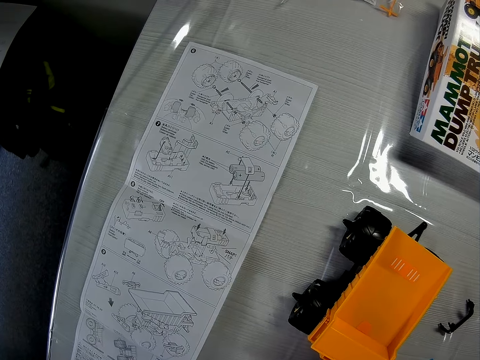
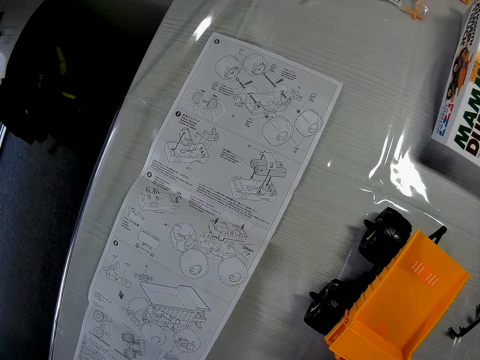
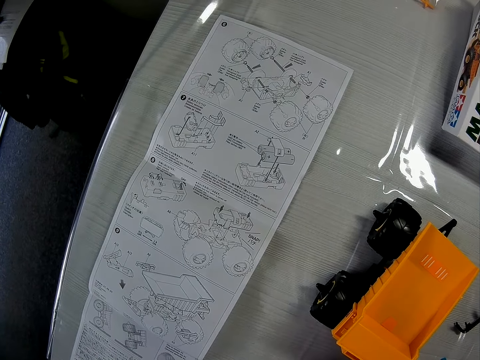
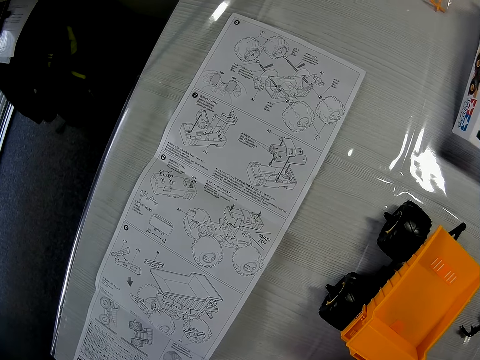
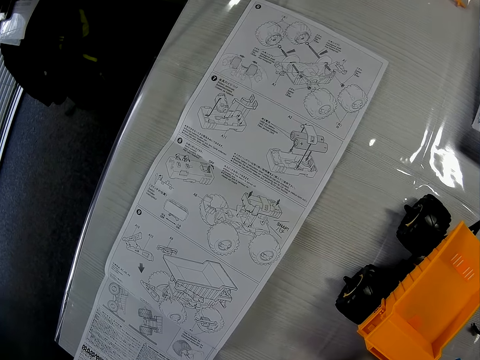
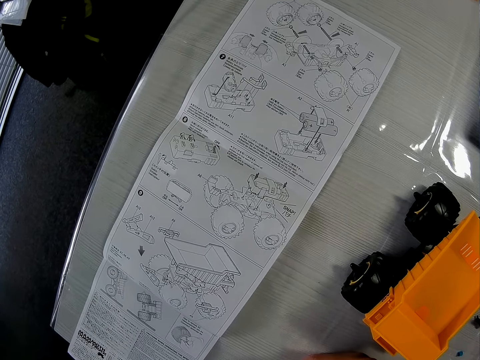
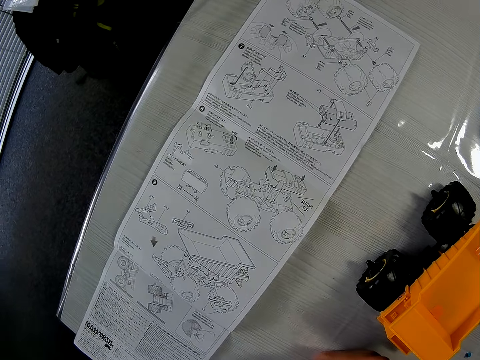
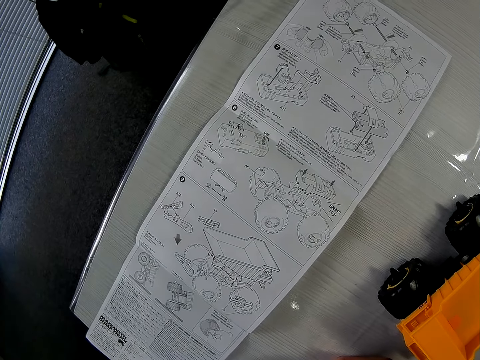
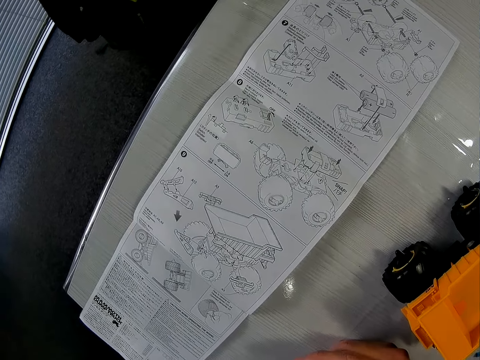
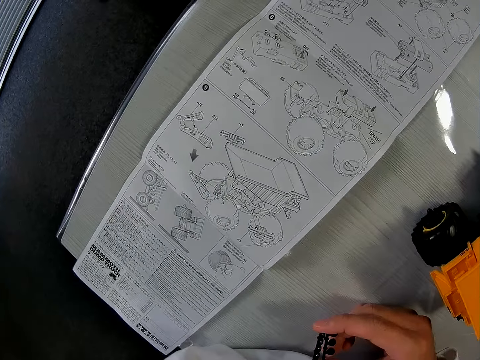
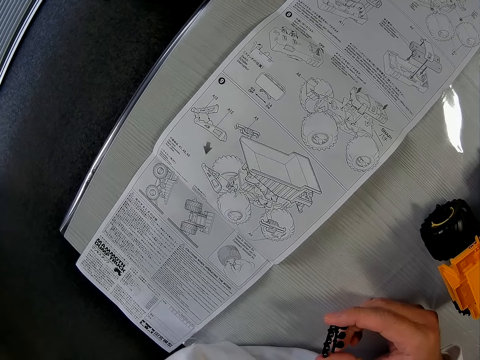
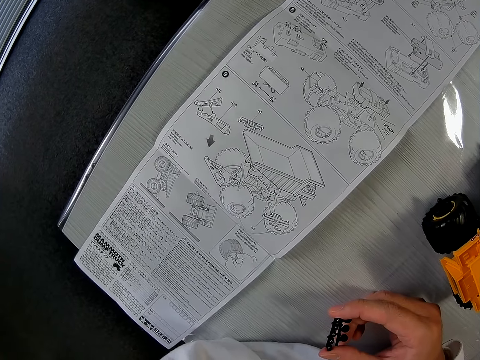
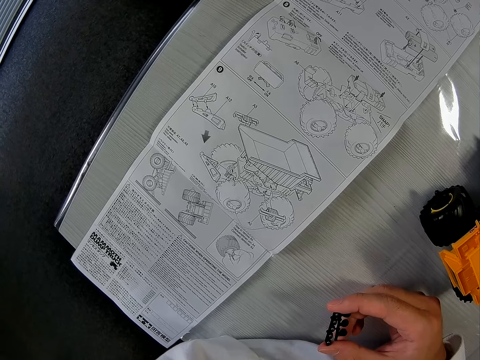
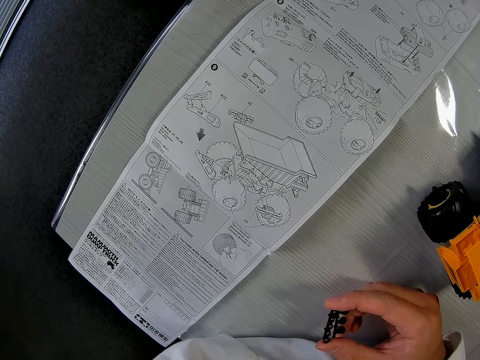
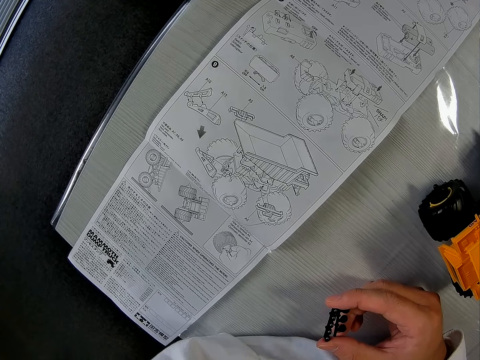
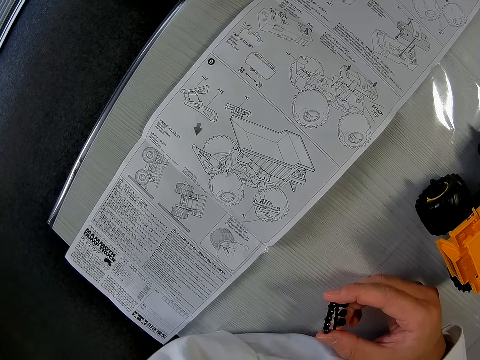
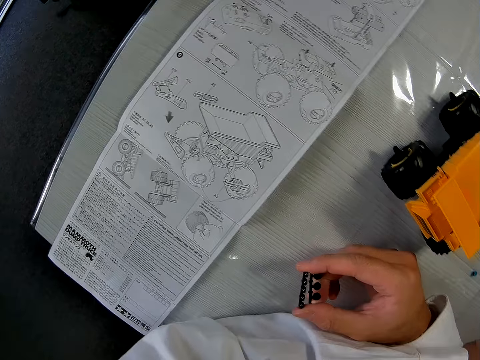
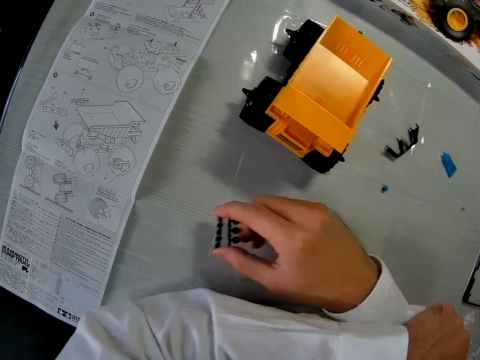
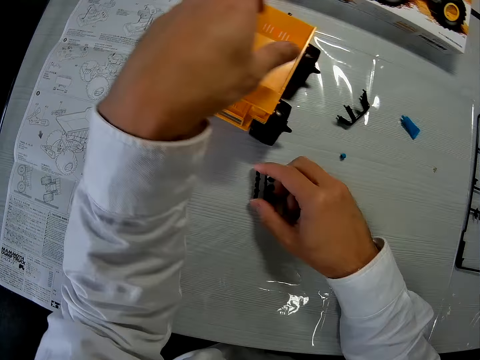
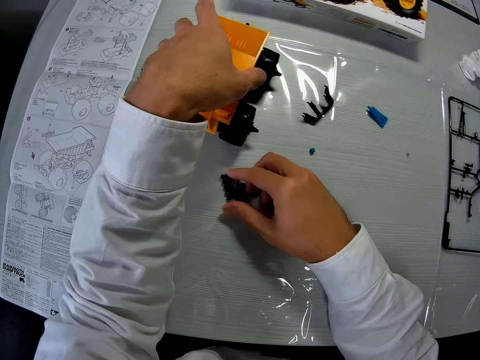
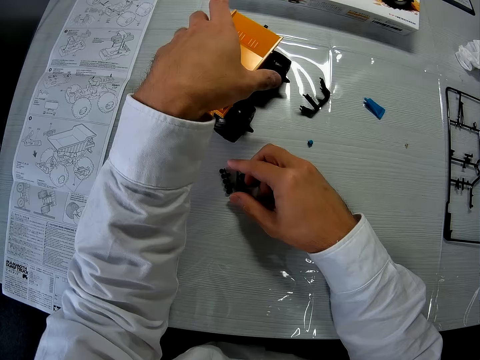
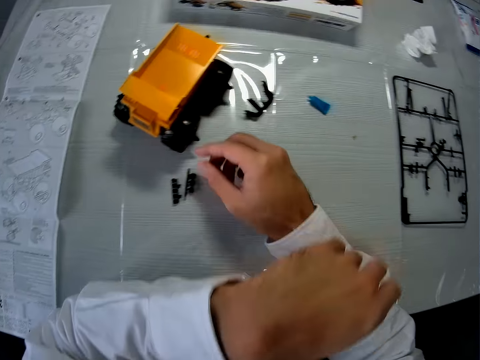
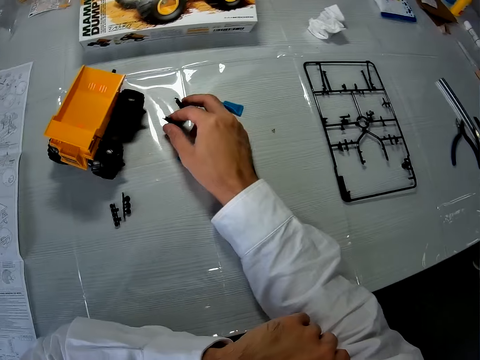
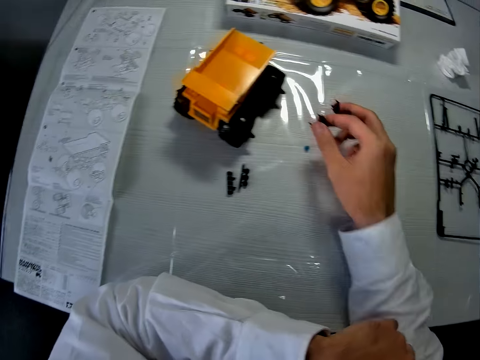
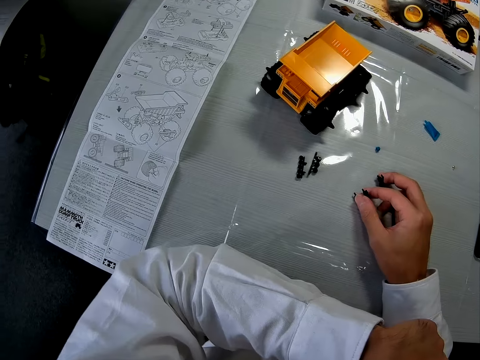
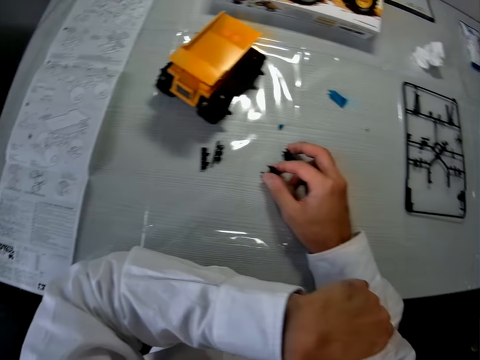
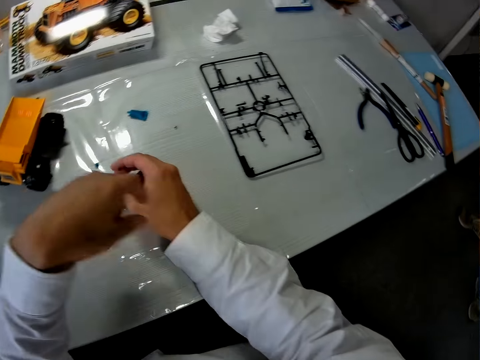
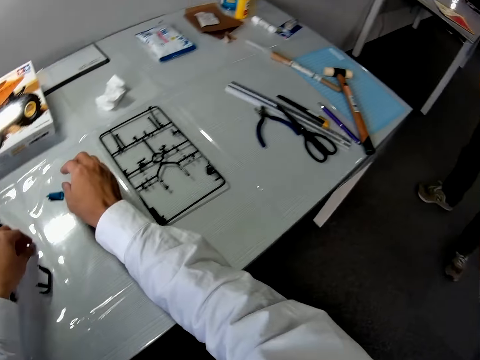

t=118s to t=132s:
The camera wearer turns the dump truck instruction manual again. They drop the dump truck piece in hand on the table. They rotate the truck toy on the table. They adjust another dump truck piece with the right hand.

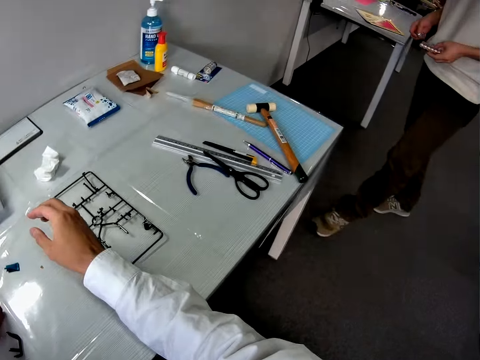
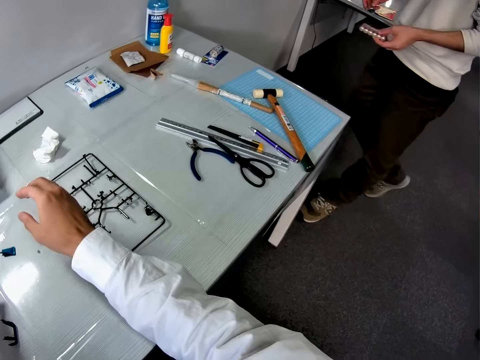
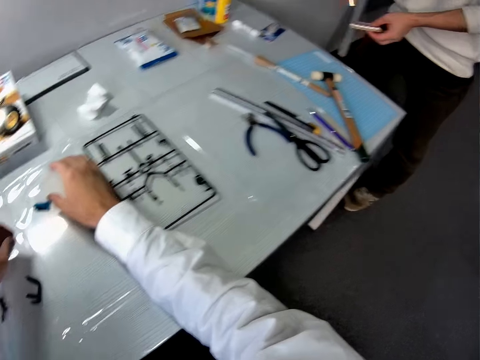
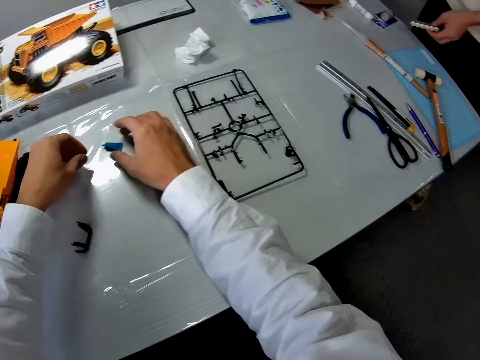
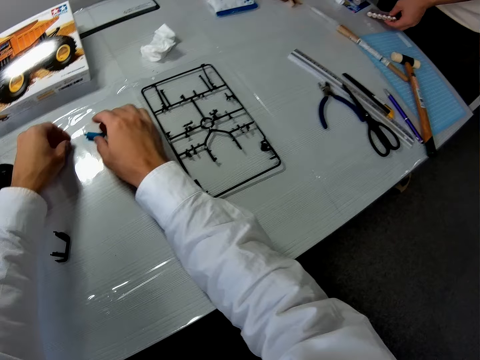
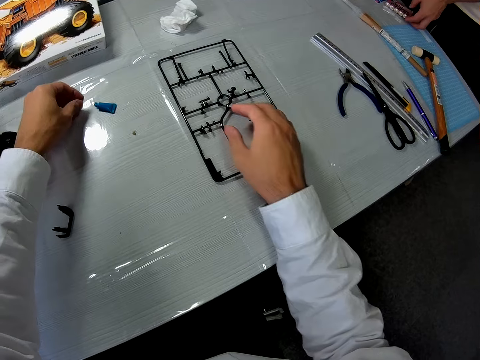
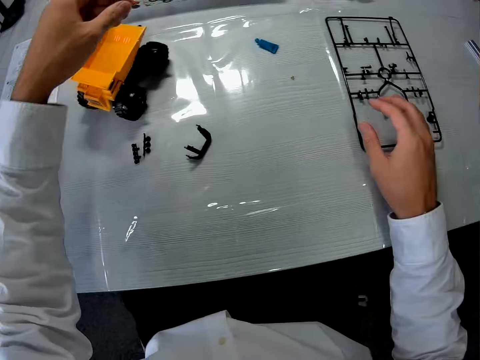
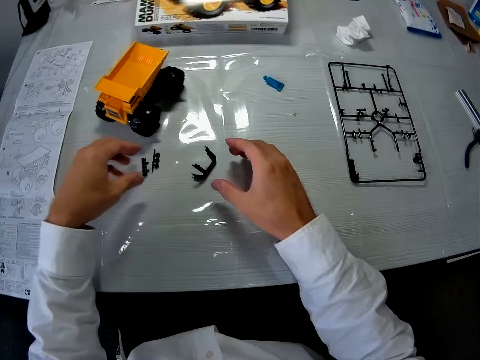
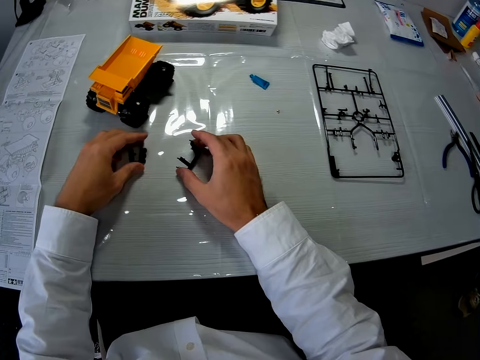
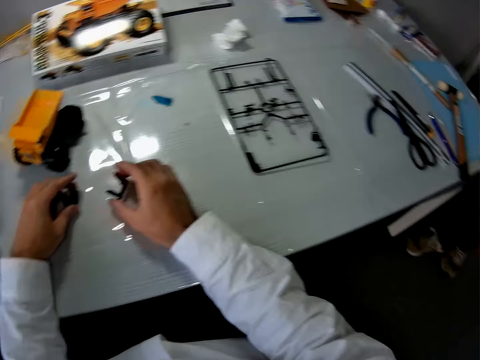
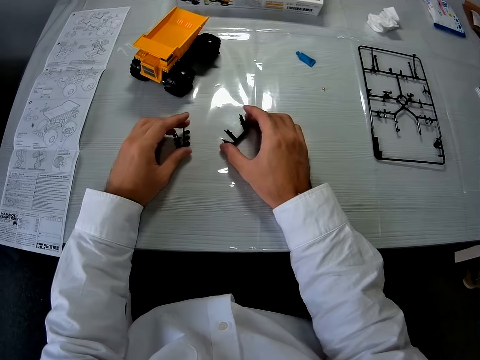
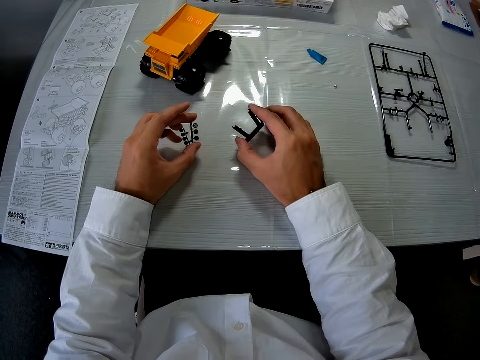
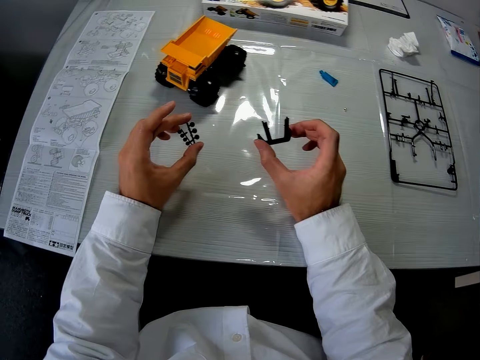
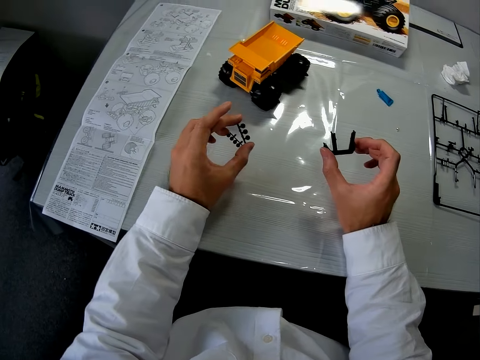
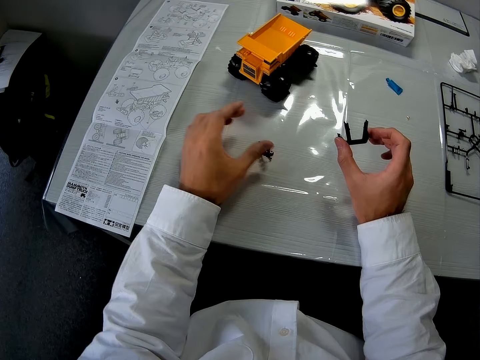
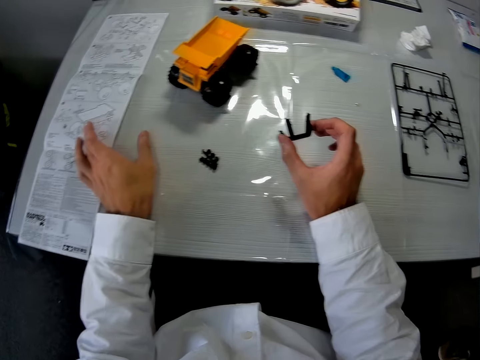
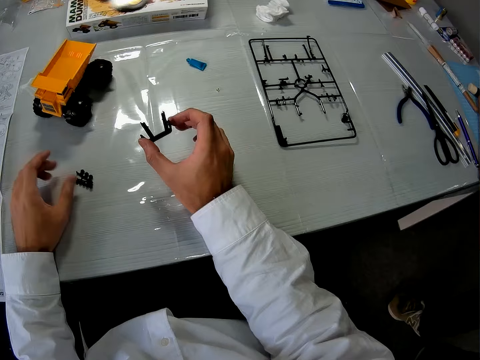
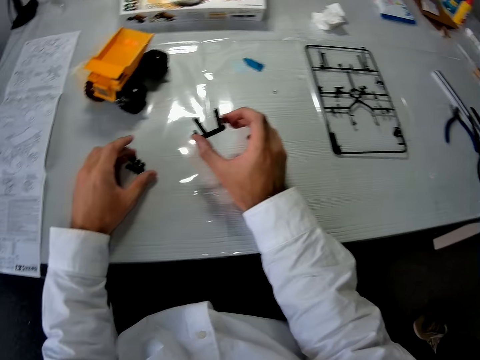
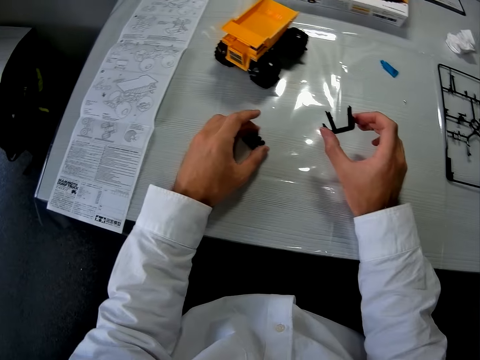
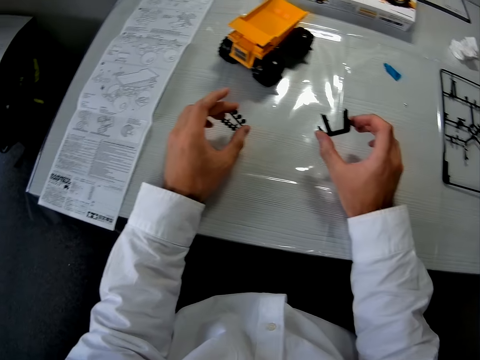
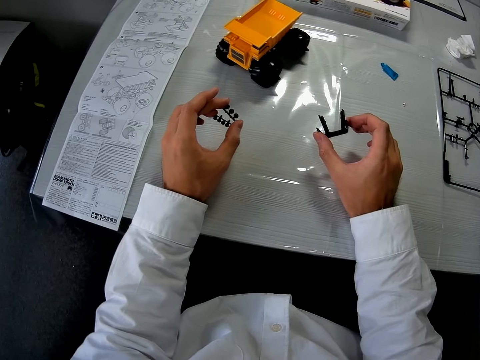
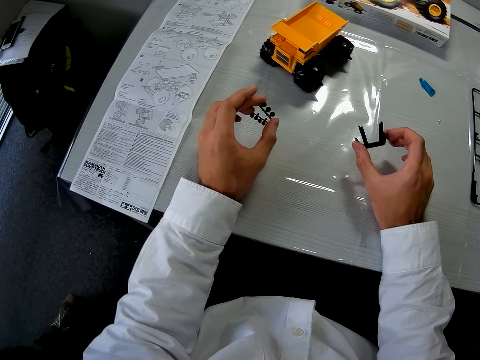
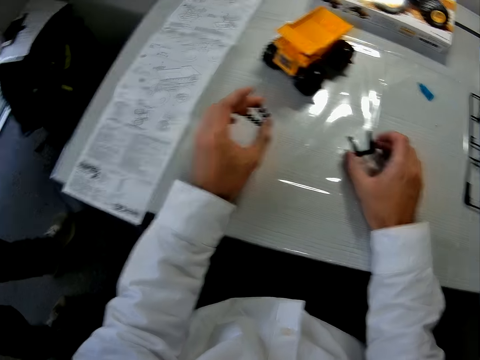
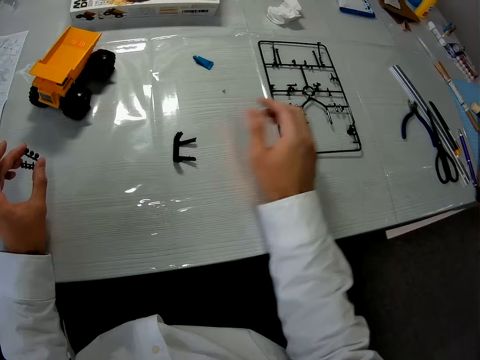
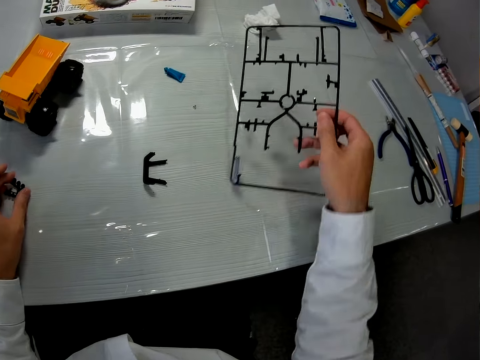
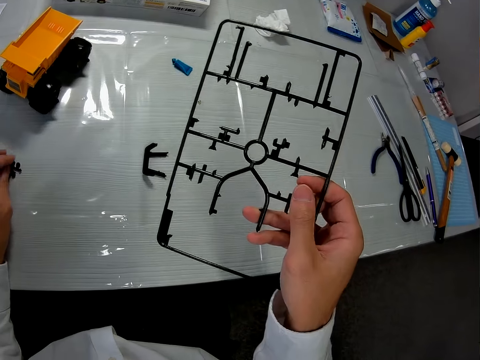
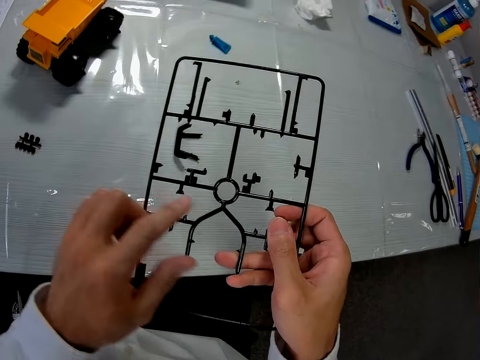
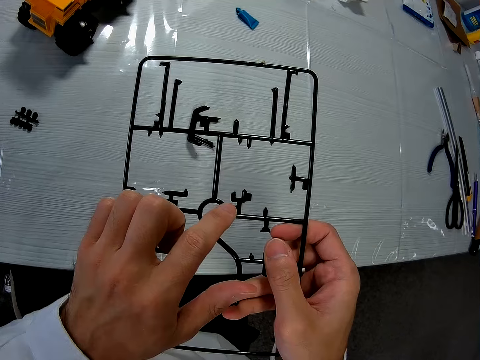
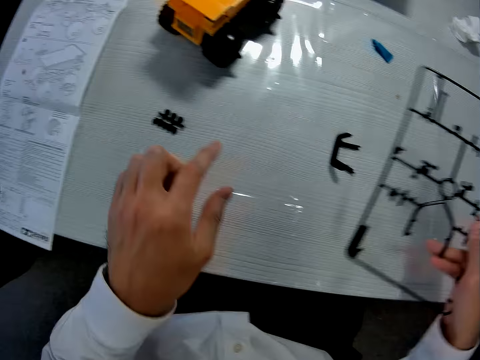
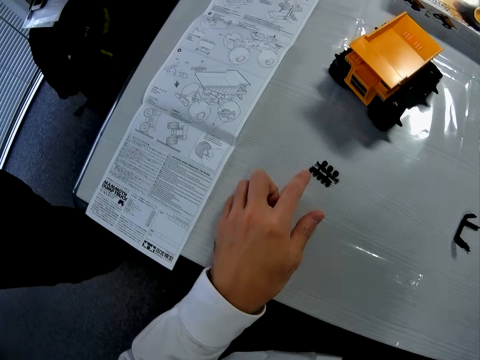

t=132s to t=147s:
The camera wearer moves a glue on the table. He picks up dump truck pieces with both hands from the table. He drops the dump truck piece on his left hand on the table. He touches the dump truck instruction manual with his left hand. He holds the booklet. He picks the dump truck piece with his left hand from the table. He drops the dump truck piece on his right hand on the table. He picks the dump truck sheet from the table with his right hand. He drops the dump truck piece on his left hand on the table. He moves his hand on something. He points at a craft piece on the table.
